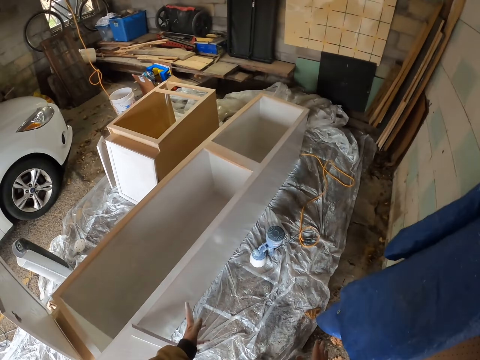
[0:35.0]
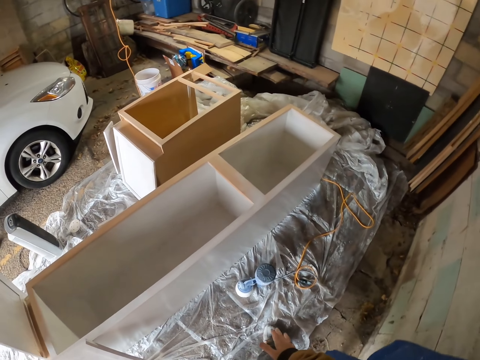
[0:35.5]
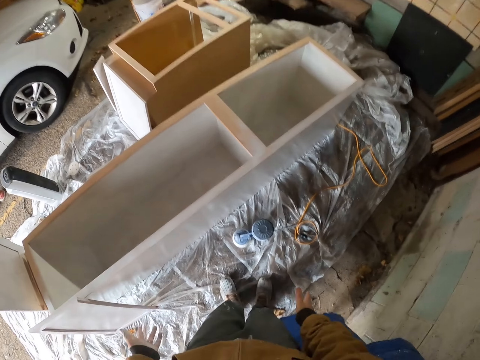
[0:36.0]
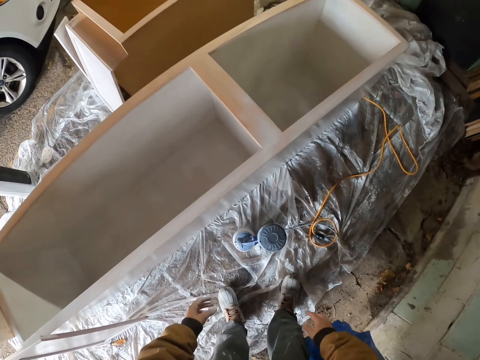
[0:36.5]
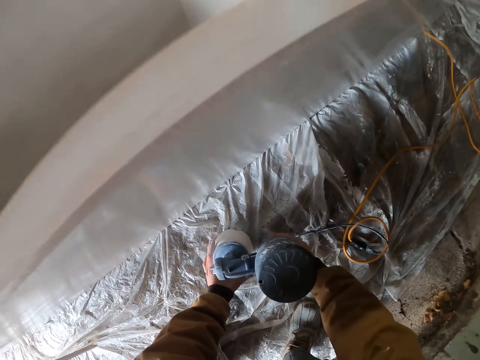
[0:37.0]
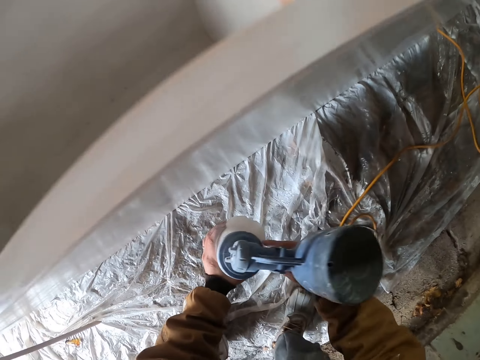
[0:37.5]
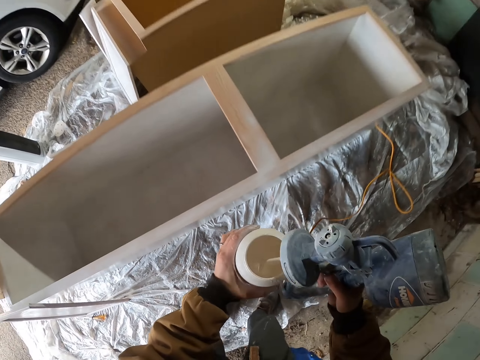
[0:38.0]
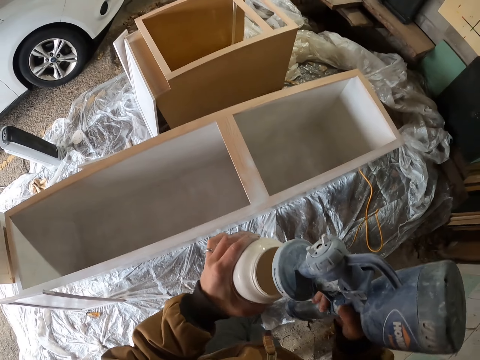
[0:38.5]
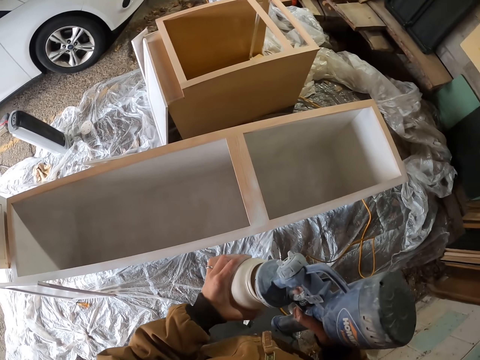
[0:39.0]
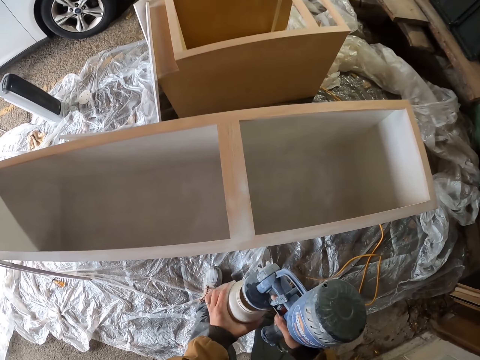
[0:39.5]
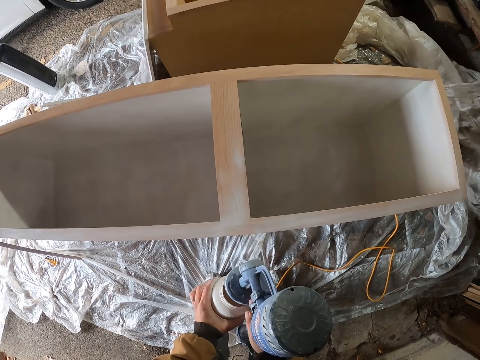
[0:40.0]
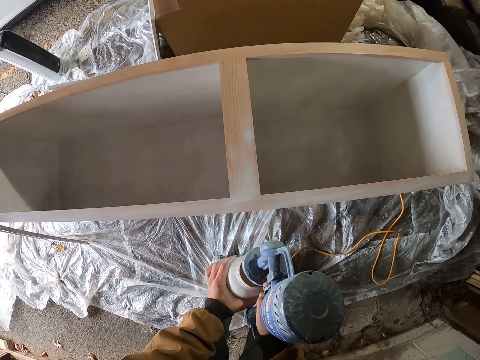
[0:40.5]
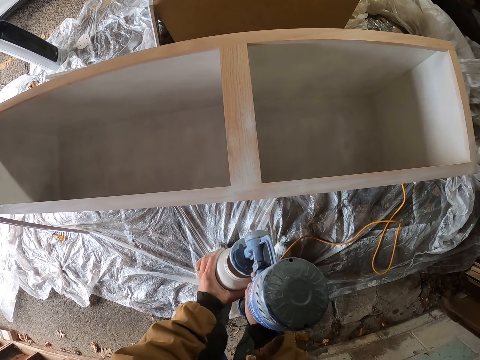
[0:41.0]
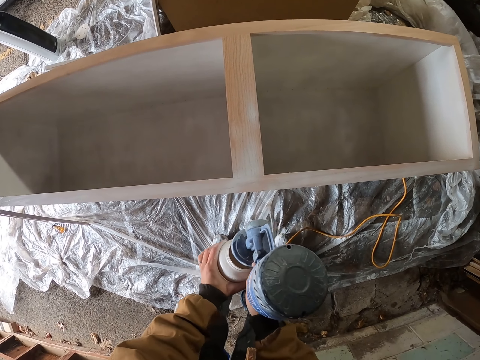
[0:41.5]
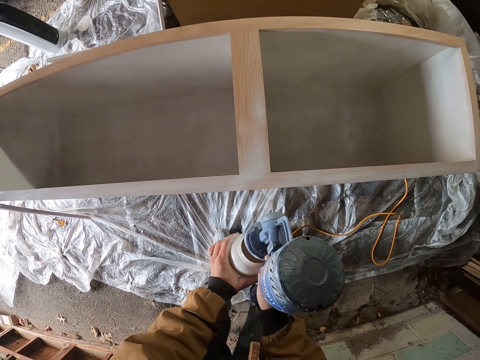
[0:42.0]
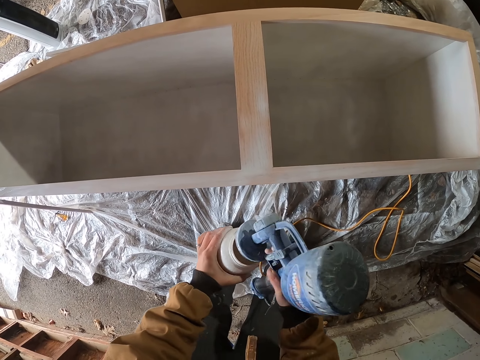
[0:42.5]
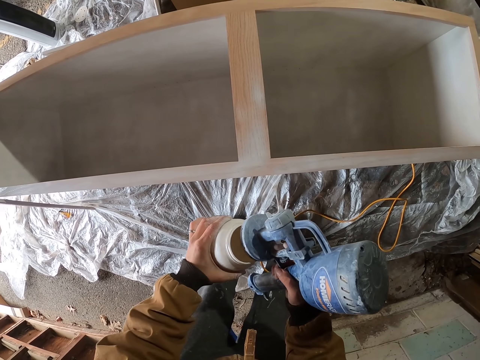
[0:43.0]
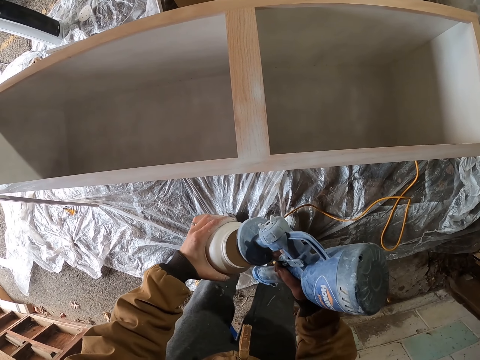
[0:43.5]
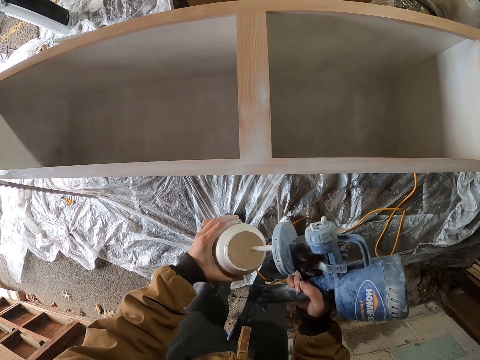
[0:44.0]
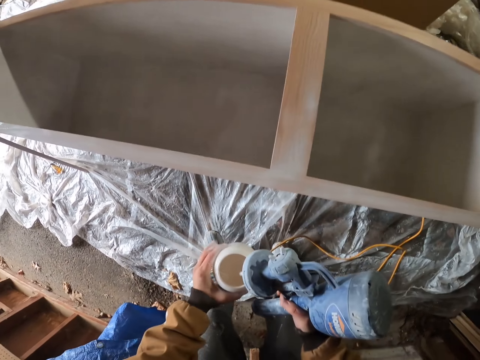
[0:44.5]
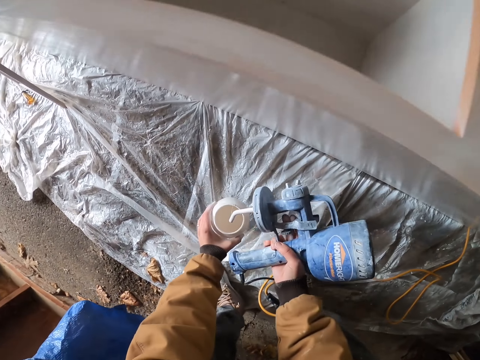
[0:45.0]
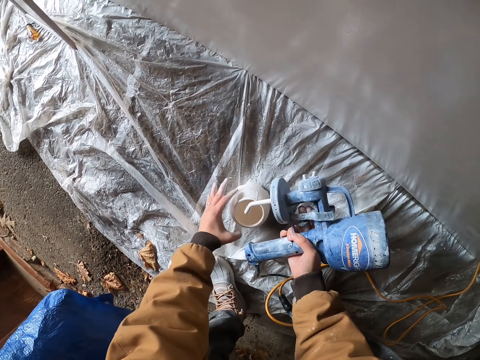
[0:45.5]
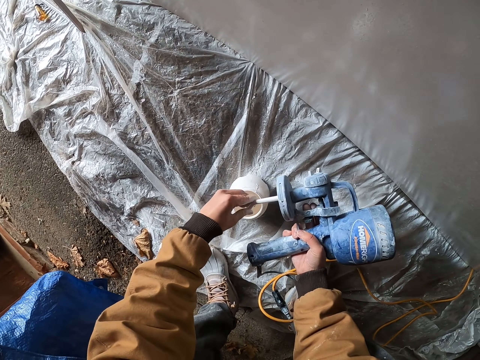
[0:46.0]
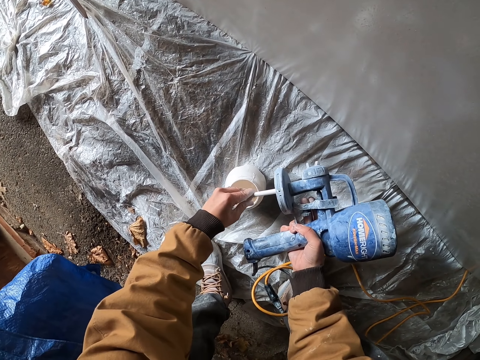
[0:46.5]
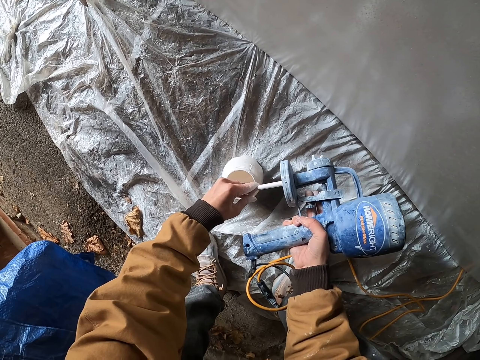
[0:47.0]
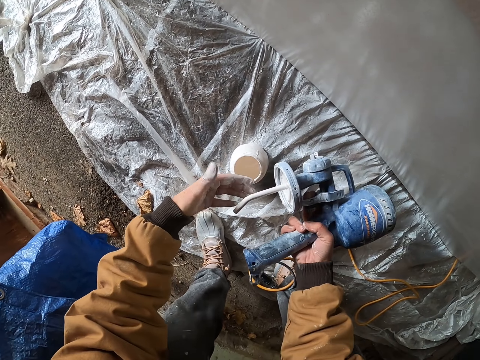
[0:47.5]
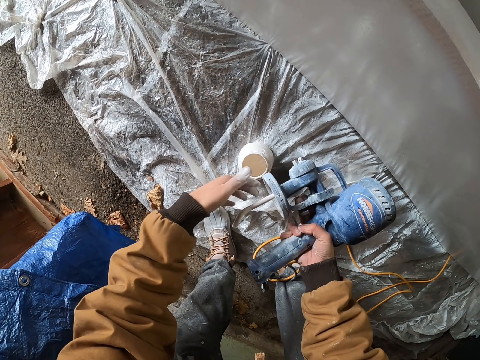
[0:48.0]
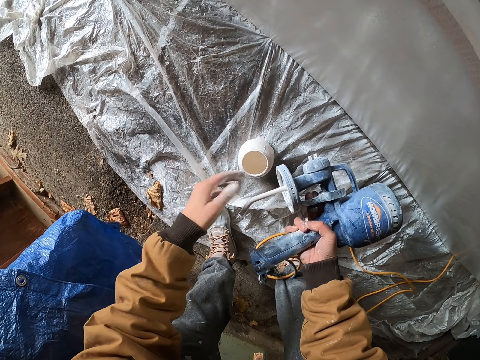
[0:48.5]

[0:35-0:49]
The camera wearer picks up the paint spray gun on the floor. They spray paint on the lumber of a wooden box. They shake the paint spray gun. They place the paint container down. They hold a pipe.

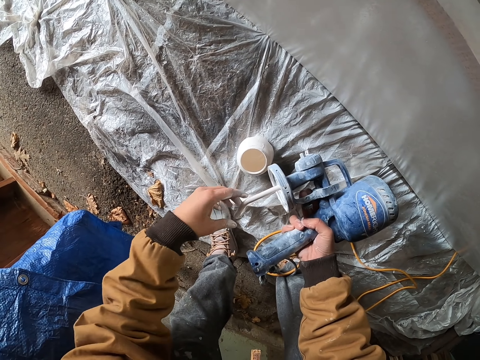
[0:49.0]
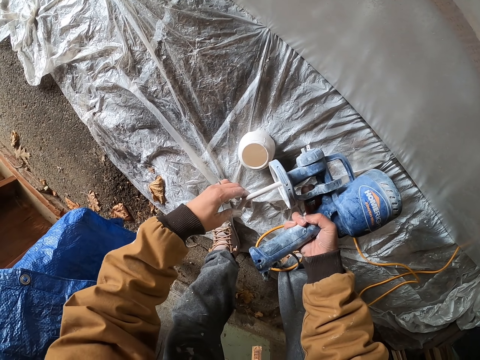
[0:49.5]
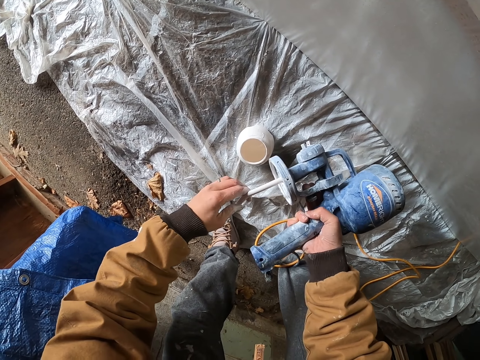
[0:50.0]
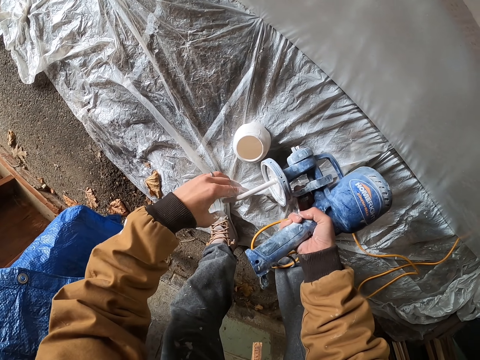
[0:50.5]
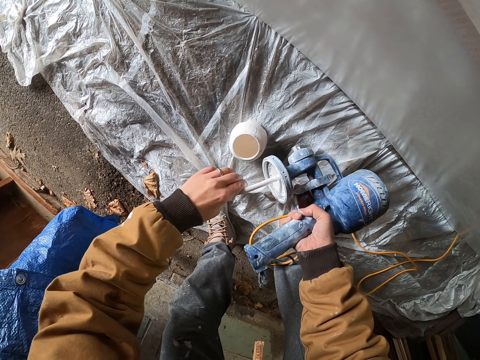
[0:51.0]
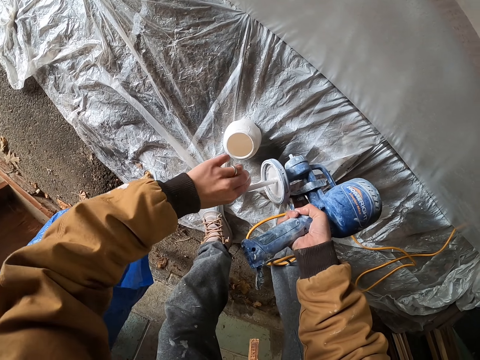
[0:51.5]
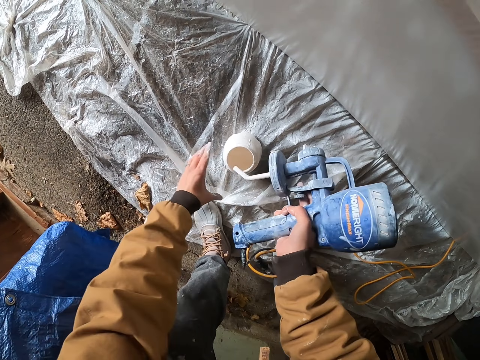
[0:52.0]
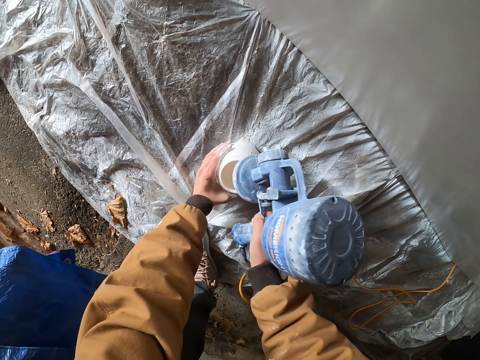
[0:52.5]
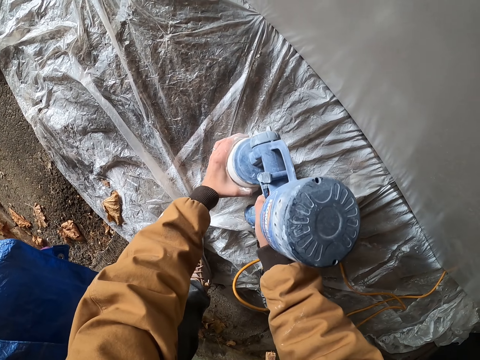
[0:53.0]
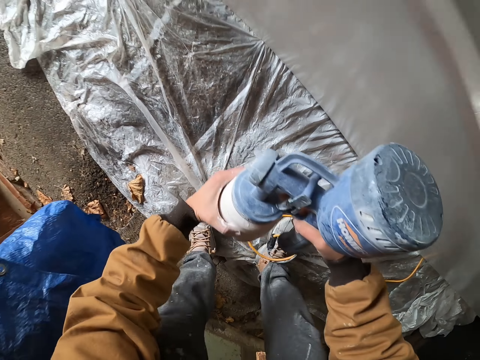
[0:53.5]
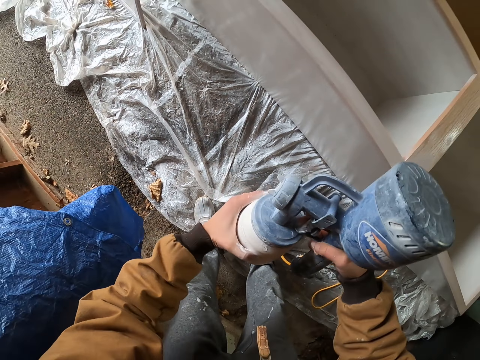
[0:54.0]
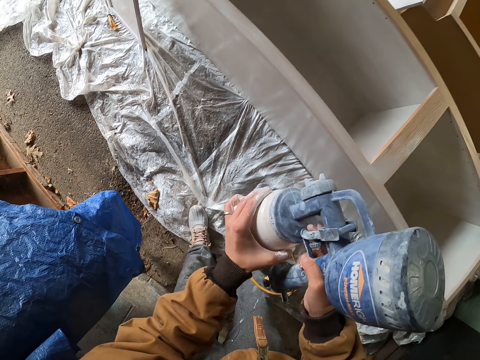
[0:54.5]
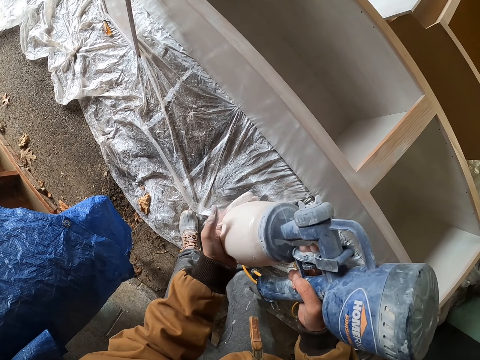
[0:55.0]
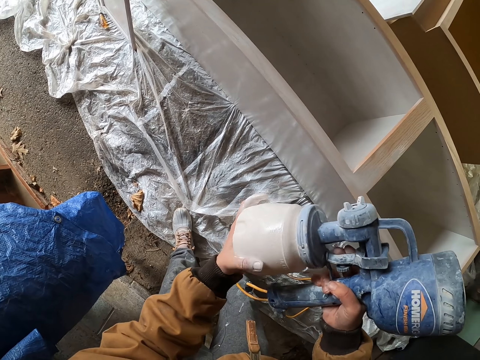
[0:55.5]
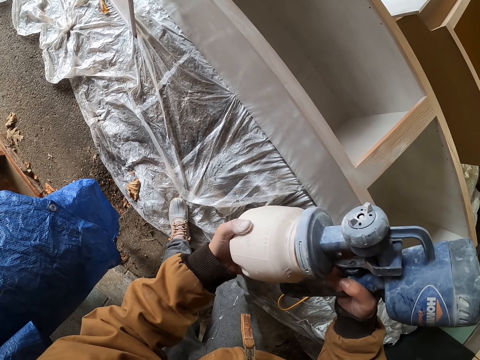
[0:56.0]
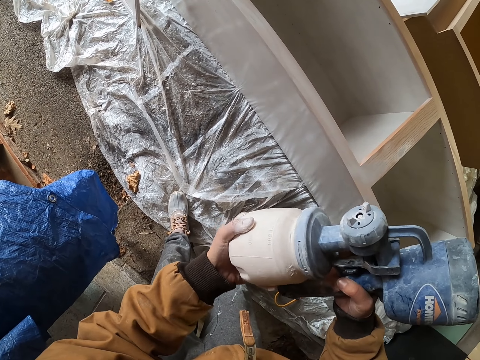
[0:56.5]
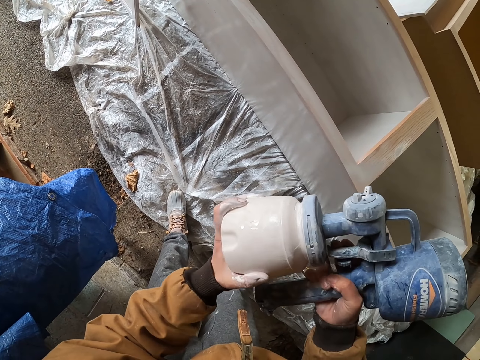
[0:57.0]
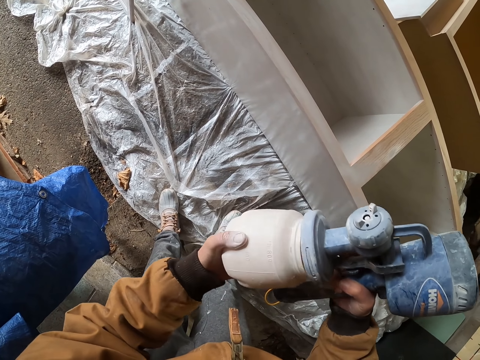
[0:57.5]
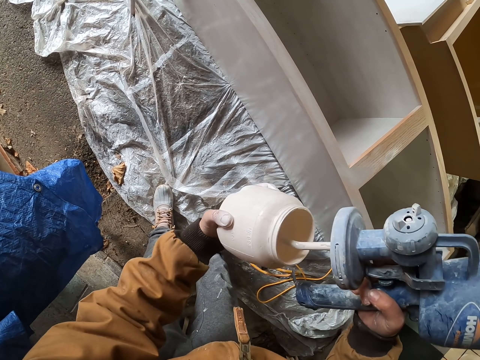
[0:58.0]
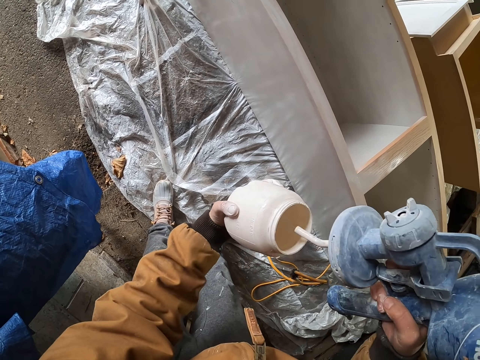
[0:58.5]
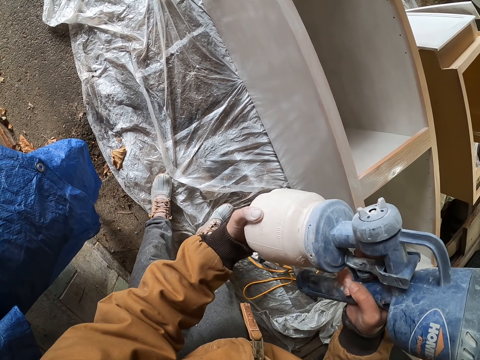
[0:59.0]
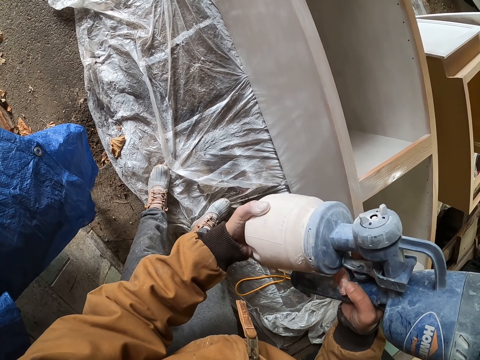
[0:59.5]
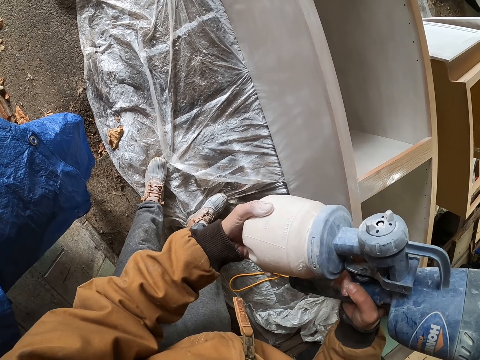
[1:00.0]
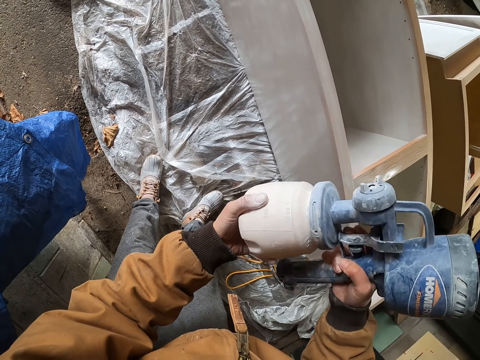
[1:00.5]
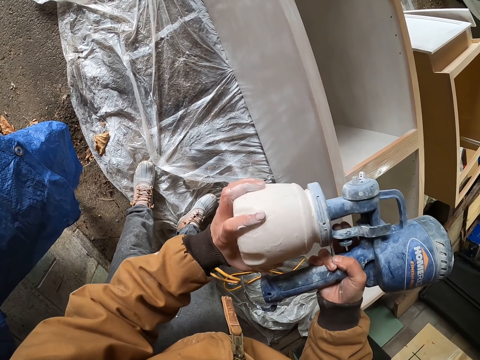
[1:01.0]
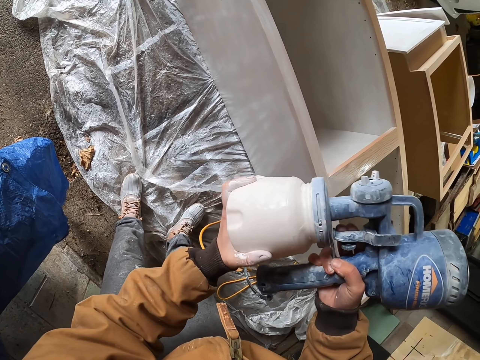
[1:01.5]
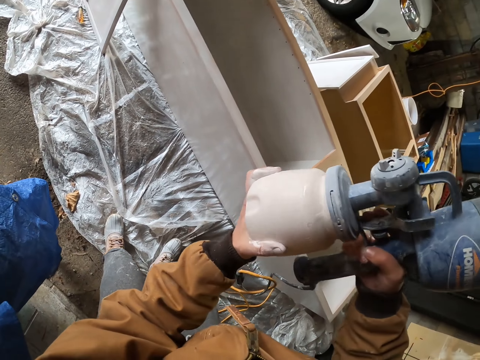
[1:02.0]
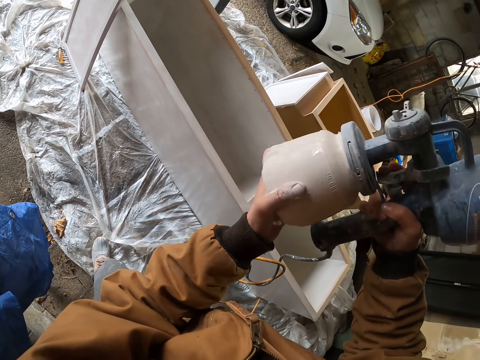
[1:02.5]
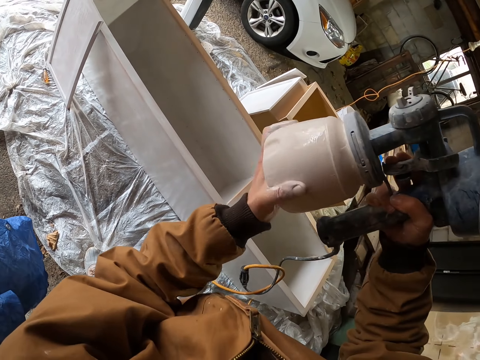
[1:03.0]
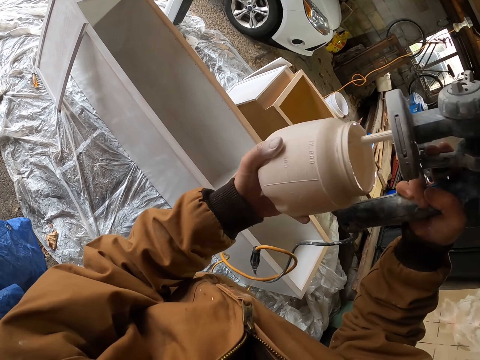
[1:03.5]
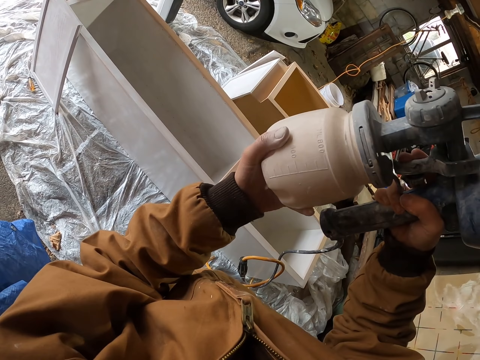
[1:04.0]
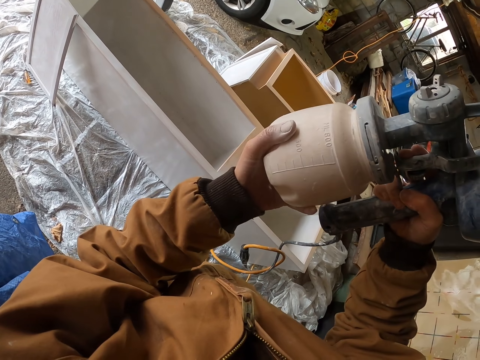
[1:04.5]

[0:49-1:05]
The camera wearer tilts a paint feed tube. They move a pipe with a hand. They put the paint feed tube in the paint container. They lift up the paint container or paint cup. They fix the paint container on the paint sprayer or paint spray gun. They open the paint cup. They close the paint cup with the paint spray gun.
